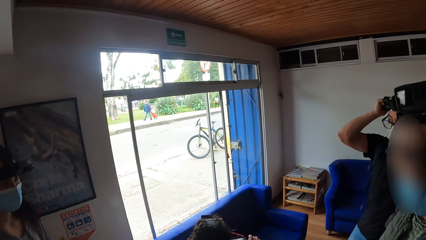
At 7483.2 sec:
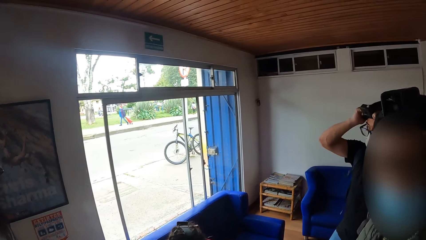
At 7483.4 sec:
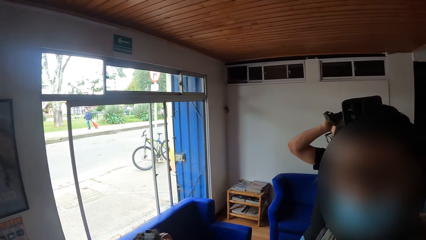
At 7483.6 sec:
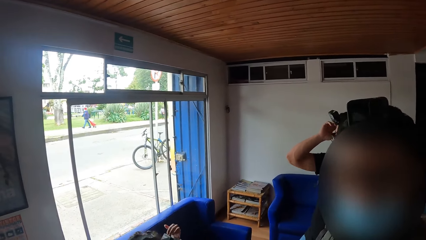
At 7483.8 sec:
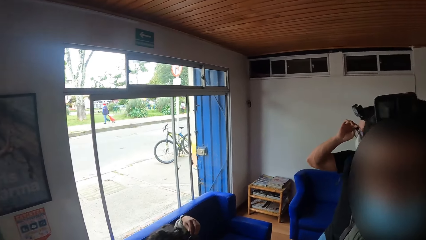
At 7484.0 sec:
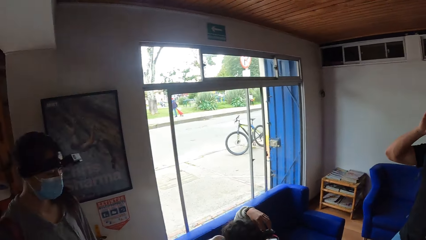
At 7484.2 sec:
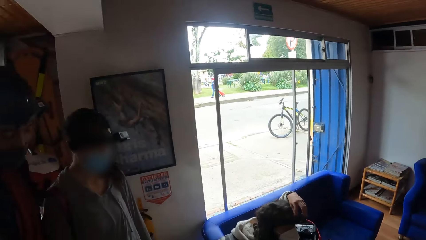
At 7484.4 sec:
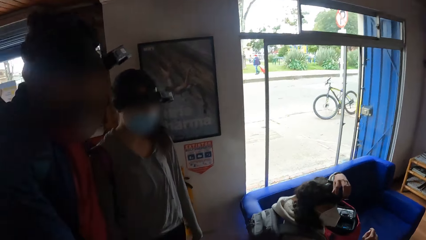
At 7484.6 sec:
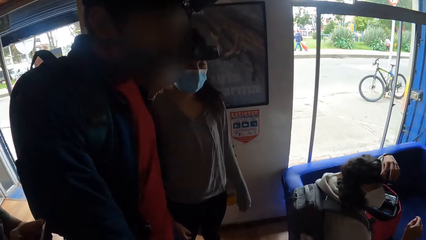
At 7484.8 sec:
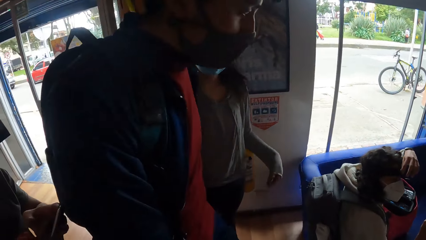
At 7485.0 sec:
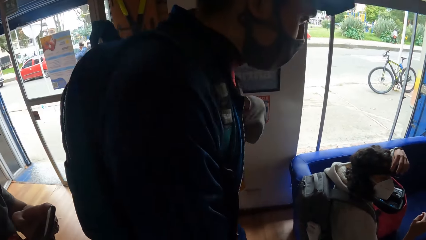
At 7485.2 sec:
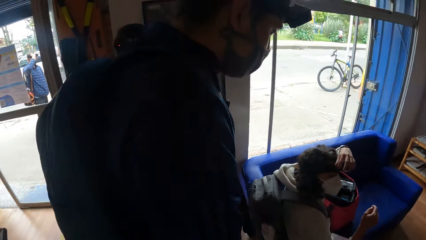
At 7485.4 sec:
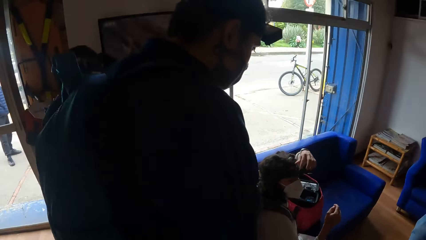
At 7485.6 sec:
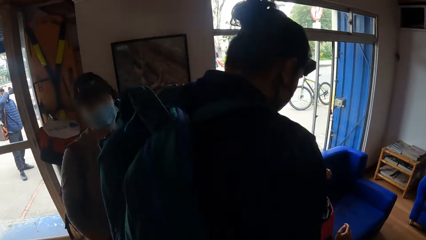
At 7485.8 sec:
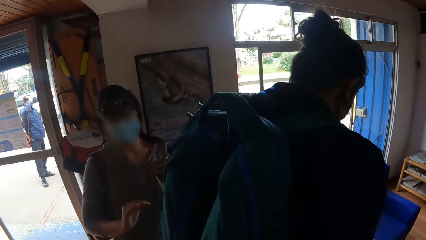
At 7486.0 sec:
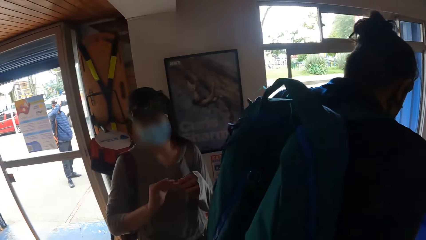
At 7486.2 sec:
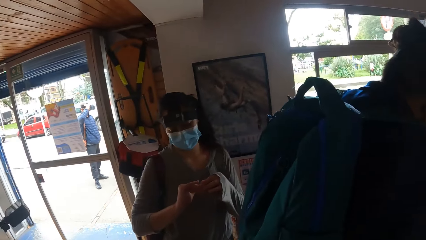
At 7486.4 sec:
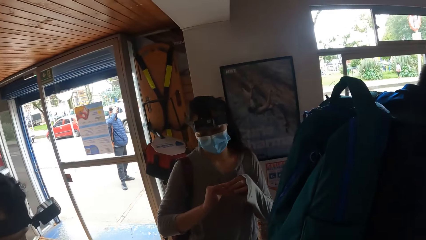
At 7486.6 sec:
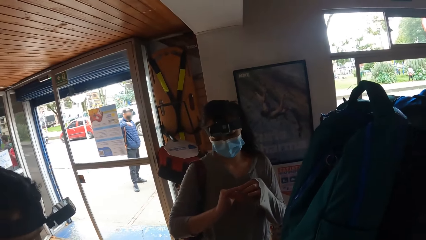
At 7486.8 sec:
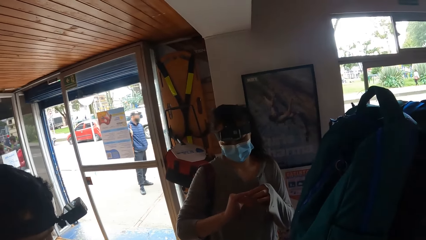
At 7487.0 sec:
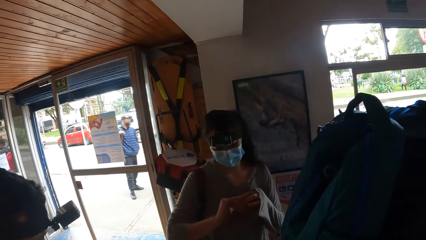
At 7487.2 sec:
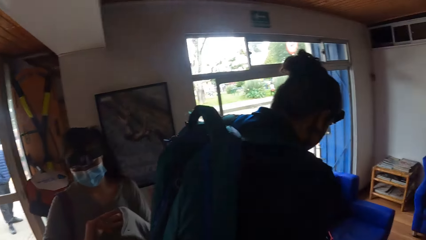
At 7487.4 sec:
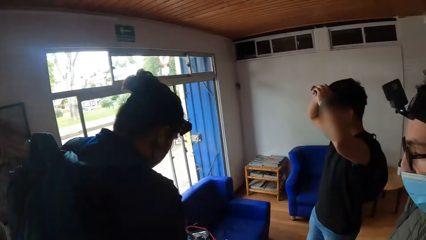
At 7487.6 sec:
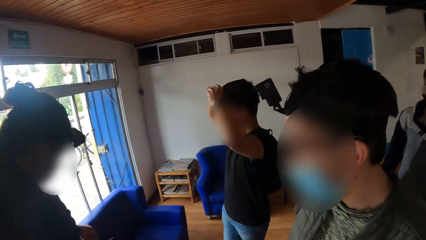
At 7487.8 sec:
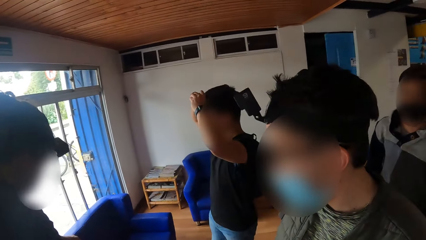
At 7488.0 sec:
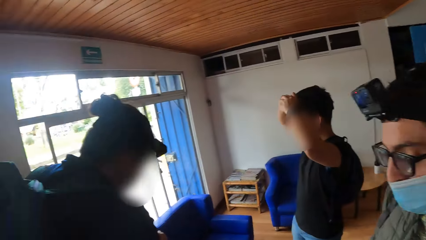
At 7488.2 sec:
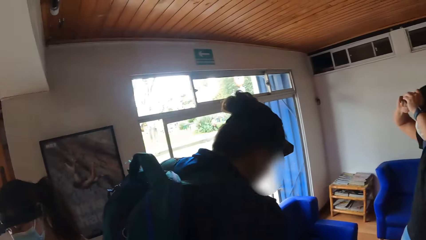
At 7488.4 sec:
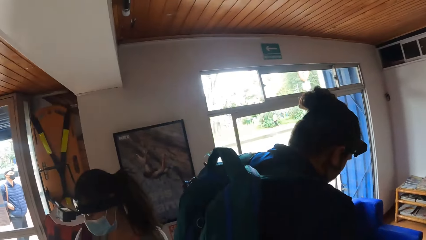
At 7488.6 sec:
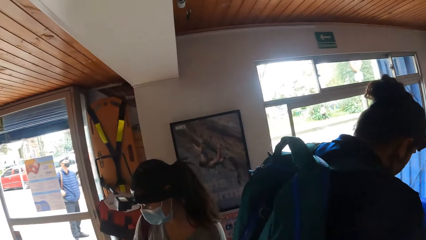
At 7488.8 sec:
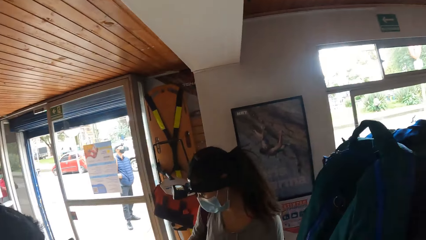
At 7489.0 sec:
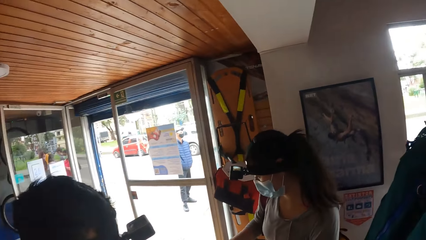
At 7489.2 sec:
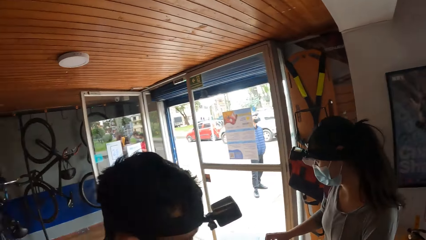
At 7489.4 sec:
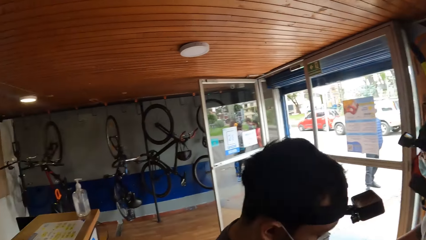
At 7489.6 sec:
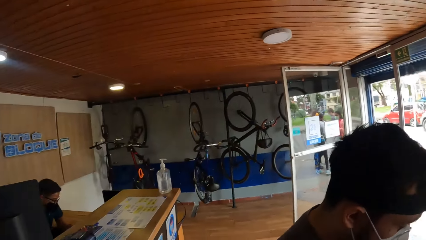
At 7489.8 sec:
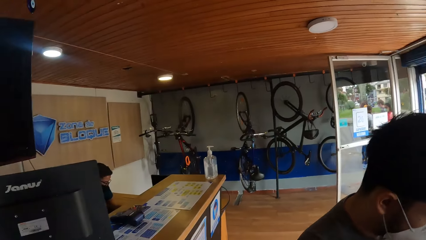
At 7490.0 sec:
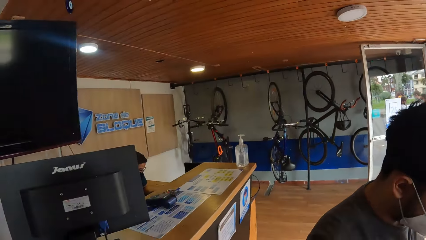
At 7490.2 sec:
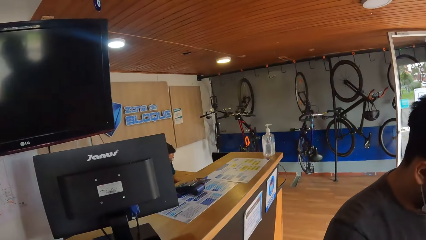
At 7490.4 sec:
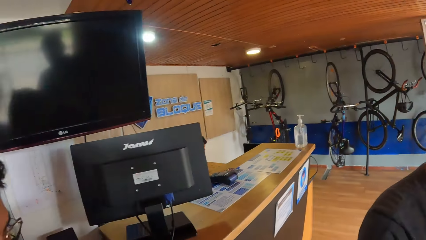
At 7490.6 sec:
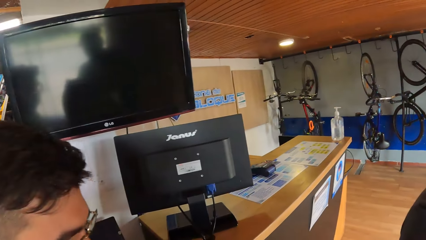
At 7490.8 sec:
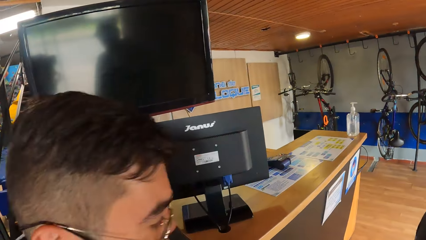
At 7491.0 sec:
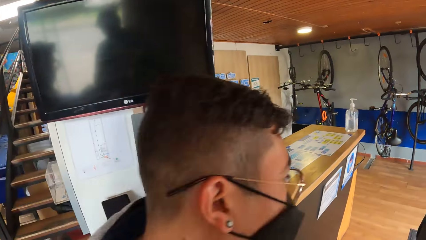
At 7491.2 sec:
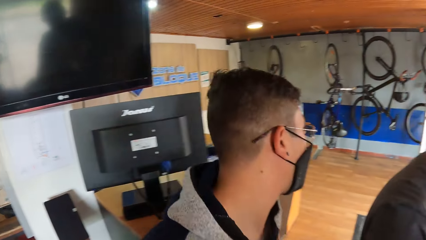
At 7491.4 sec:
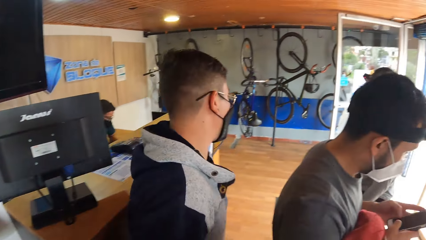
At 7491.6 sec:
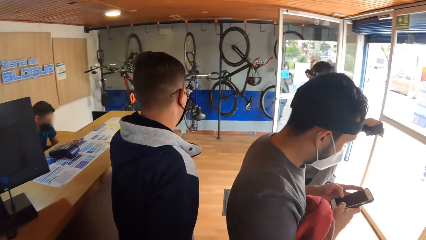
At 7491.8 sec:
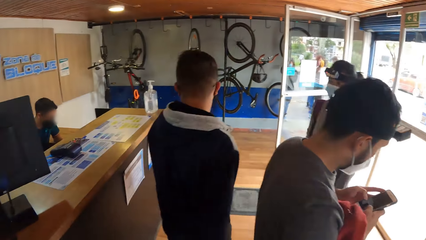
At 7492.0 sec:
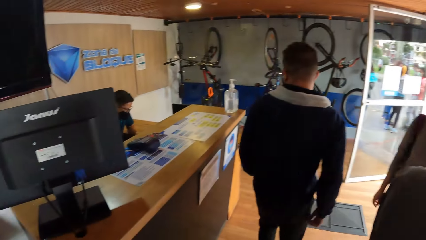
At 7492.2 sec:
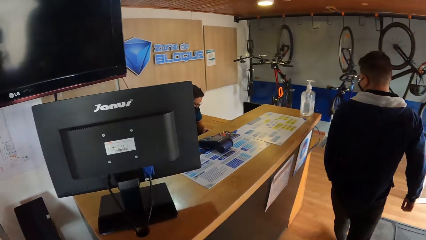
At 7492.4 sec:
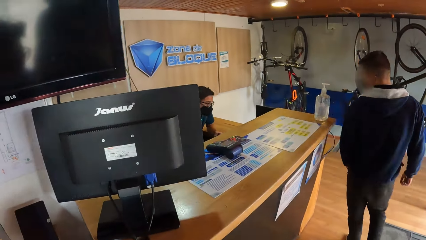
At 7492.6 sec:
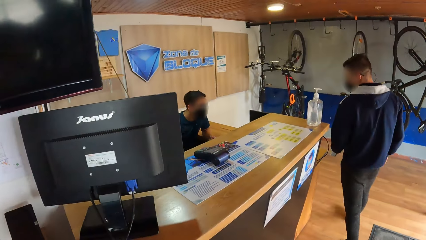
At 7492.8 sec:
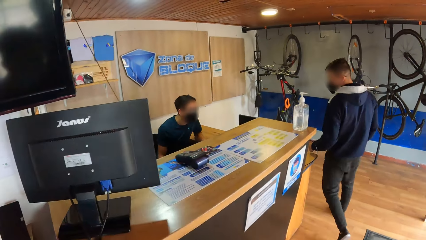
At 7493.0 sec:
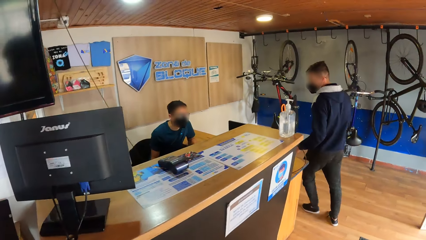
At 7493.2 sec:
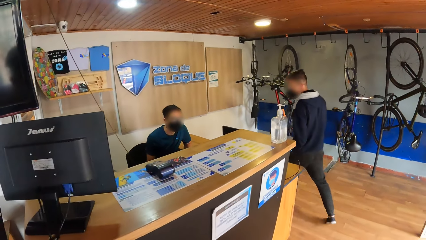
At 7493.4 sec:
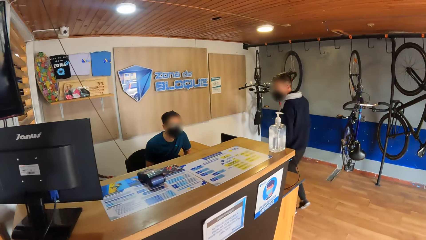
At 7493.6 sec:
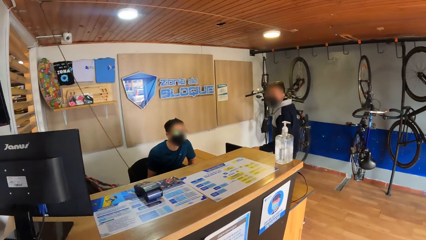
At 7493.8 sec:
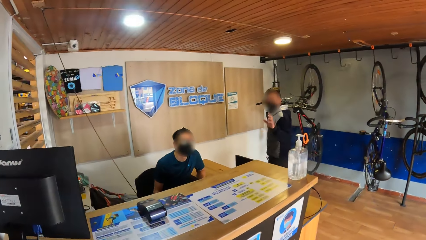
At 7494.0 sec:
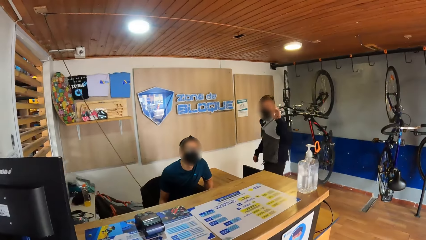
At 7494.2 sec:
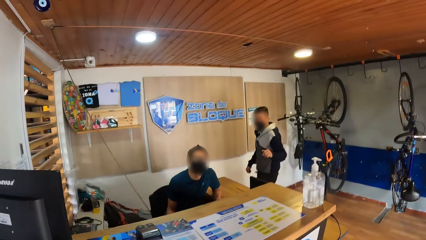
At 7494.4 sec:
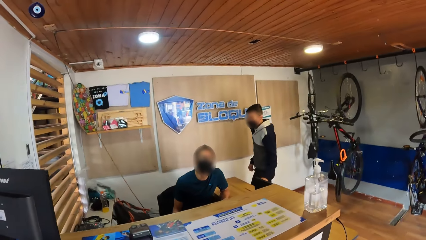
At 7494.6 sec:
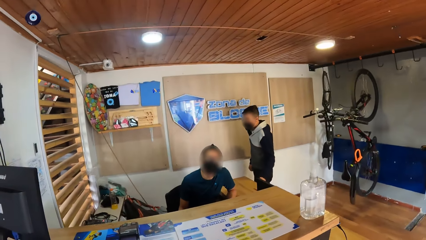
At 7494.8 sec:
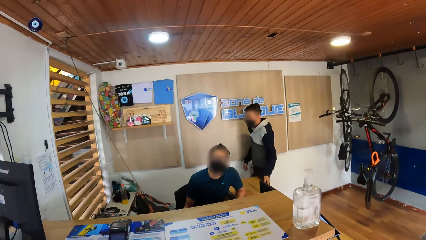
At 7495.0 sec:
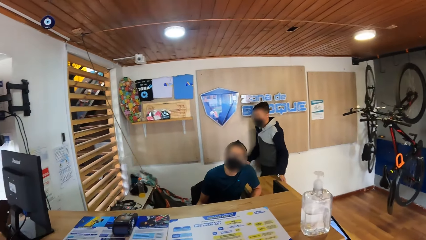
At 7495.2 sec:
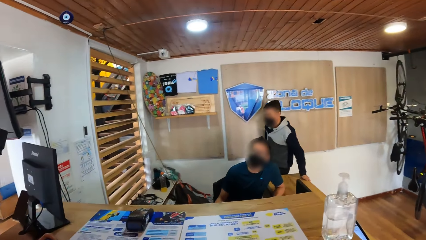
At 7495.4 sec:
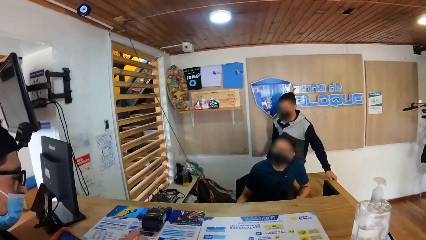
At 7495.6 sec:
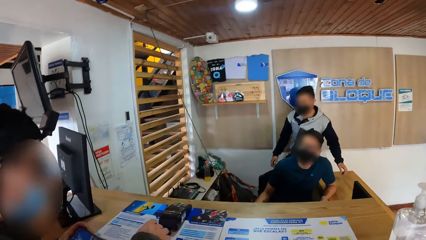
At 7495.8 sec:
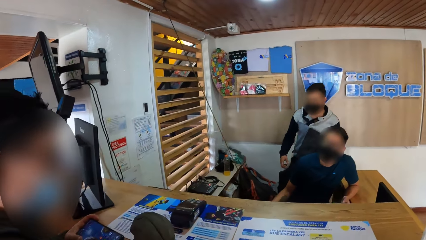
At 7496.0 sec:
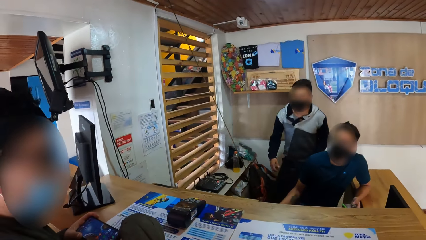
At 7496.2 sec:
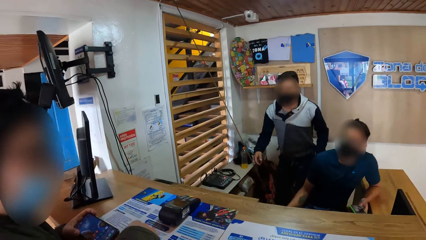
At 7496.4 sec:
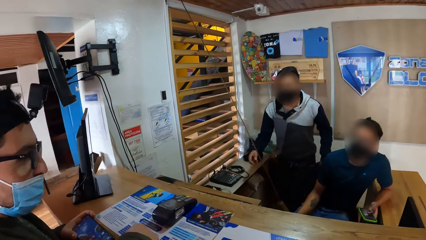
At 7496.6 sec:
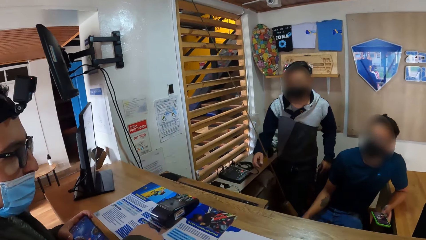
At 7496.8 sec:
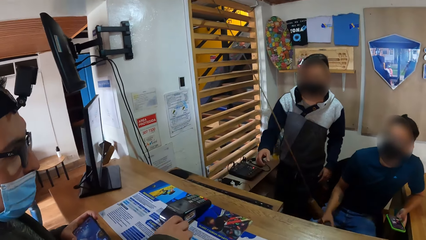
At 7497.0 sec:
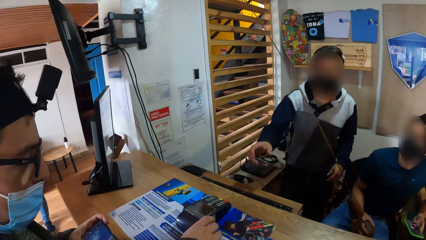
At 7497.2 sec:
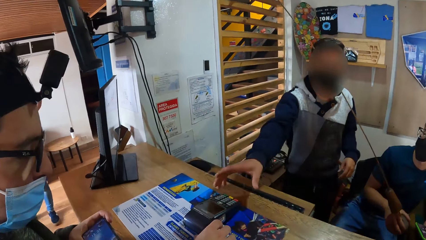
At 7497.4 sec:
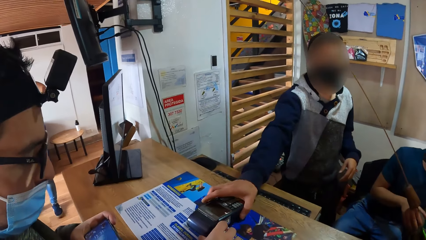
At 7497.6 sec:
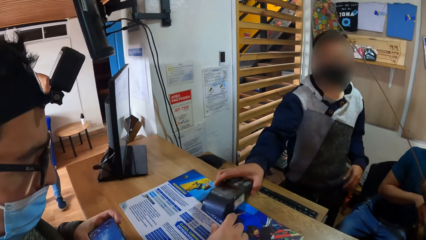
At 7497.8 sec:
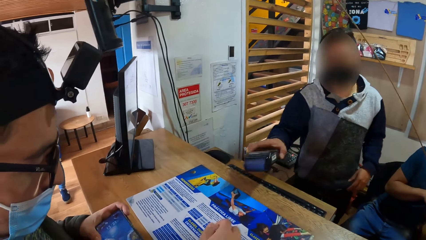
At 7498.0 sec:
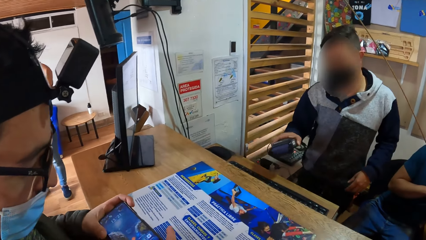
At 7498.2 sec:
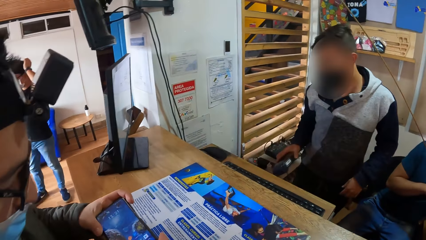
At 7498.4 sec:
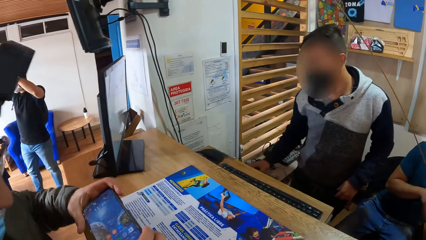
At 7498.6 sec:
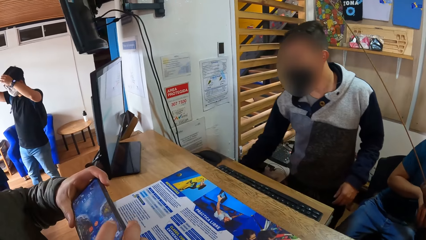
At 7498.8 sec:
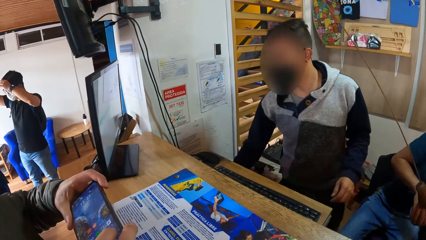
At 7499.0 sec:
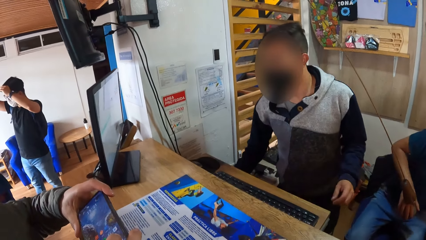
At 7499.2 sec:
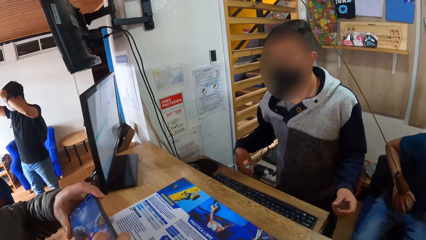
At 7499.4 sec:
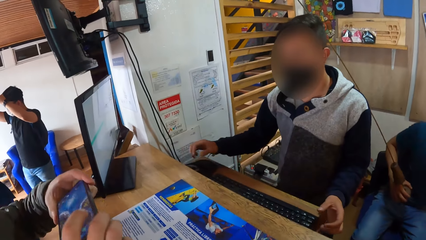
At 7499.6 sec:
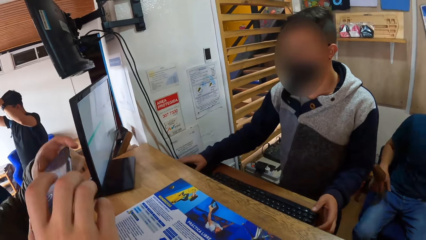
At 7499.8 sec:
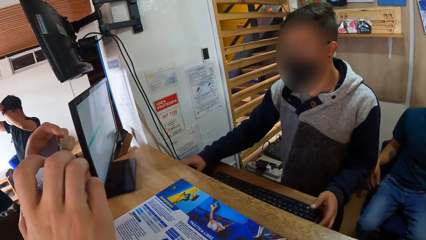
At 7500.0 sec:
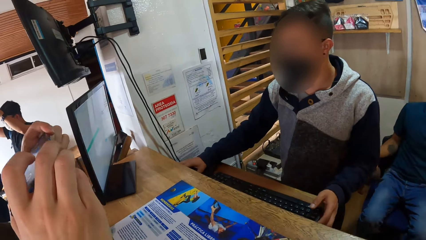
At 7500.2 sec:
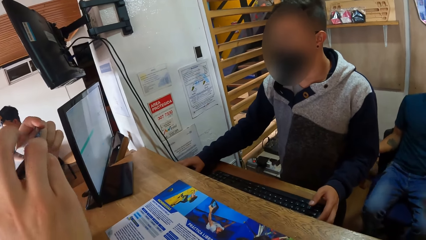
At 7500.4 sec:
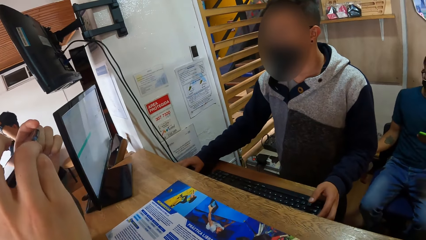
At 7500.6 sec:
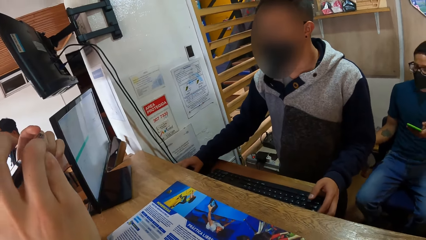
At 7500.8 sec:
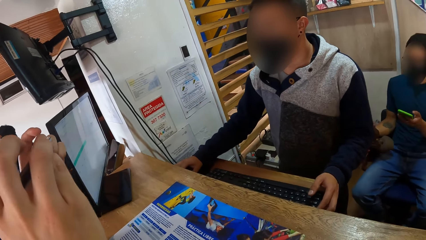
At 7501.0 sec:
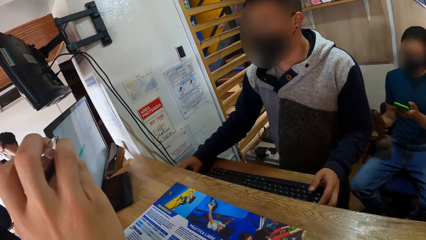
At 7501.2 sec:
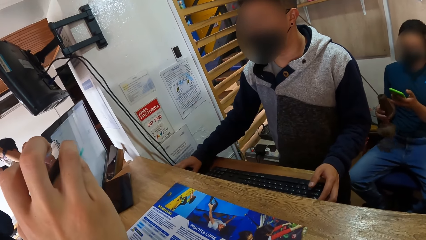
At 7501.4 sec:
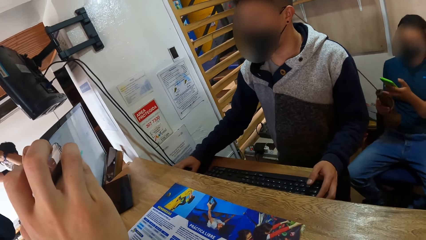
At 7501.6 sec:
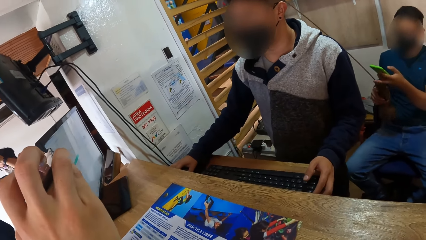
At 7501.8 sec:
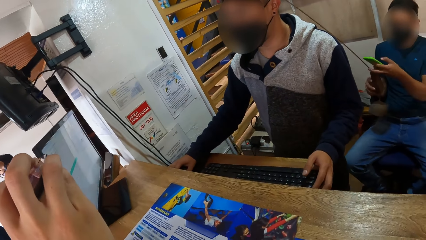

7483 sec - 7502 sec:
The camera wearer looks around. The woman adjusts the head gear with her left hand. A man walks past the camera wearer. Another man steps forward. The camera wearer looks around. Another man walks past the camera wearer. The man steps forward. The man converses with another man. Another man appears. Another man touches a paper on a table with his right hand. The other man holds a phone with his right hand. He holds a plastic handle with his right hand. The man picks up a POS machine from the table with his right hand. The man places the POS machine on the table with his right hand. Another man takes pictures of the paper on the table with the phone in both hands. The man operates the computer. The man holds a mouse with his left hand.
